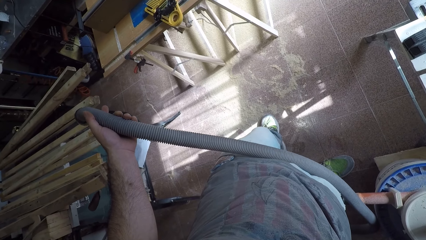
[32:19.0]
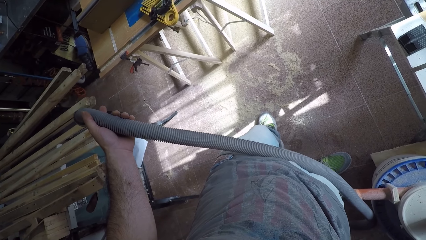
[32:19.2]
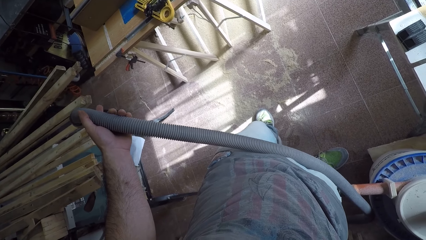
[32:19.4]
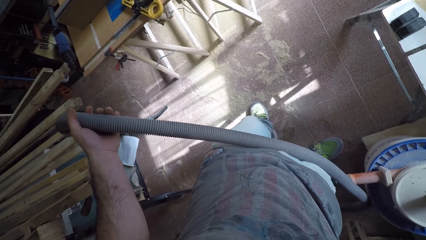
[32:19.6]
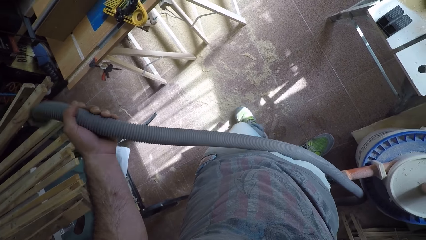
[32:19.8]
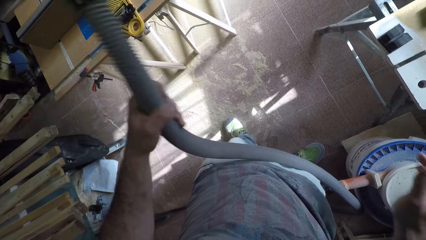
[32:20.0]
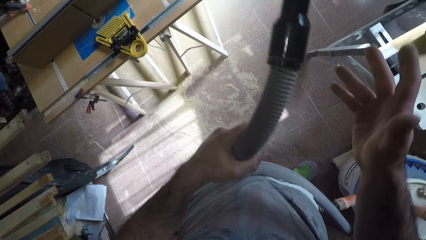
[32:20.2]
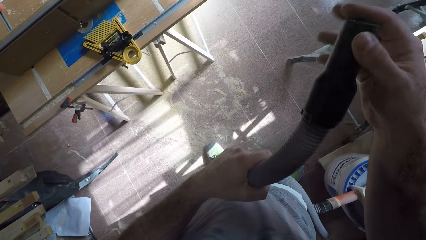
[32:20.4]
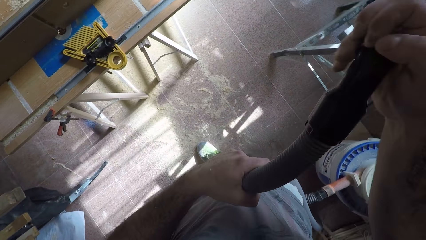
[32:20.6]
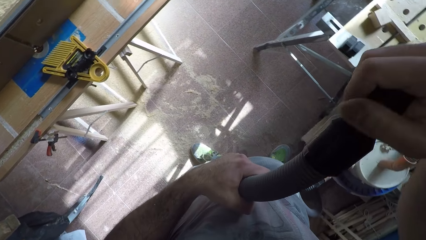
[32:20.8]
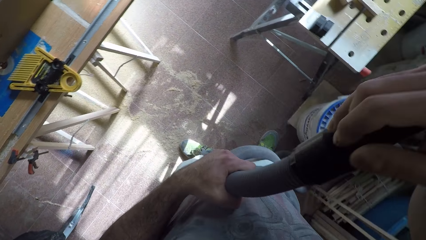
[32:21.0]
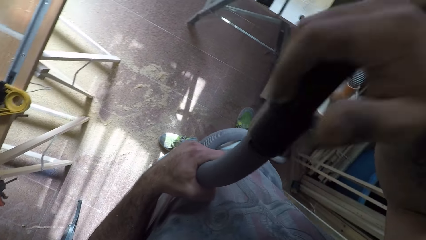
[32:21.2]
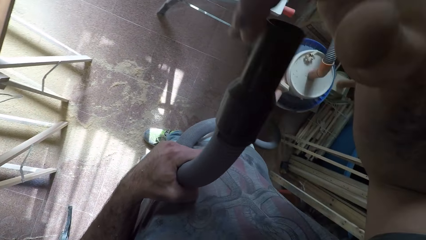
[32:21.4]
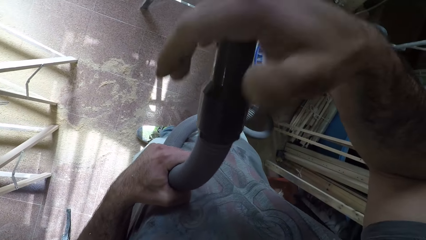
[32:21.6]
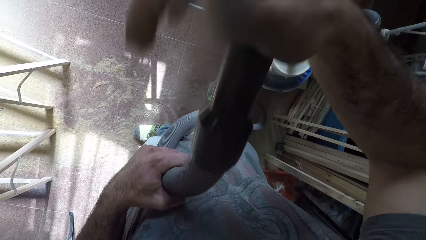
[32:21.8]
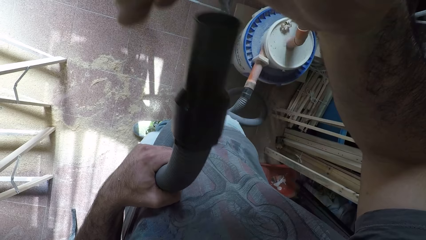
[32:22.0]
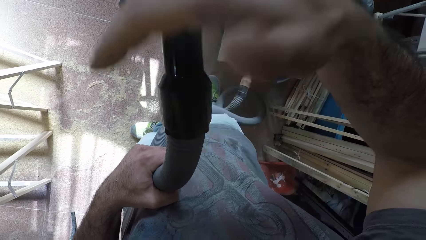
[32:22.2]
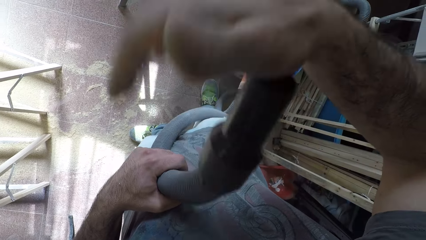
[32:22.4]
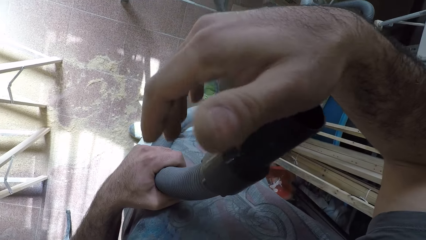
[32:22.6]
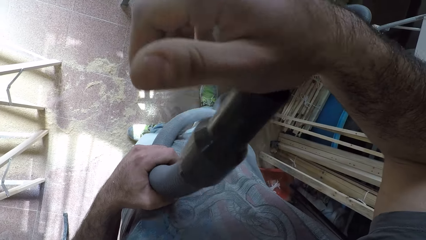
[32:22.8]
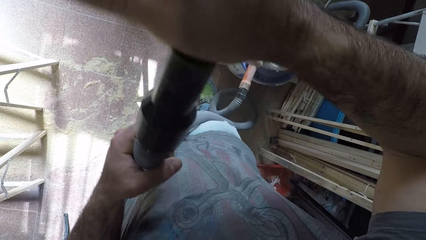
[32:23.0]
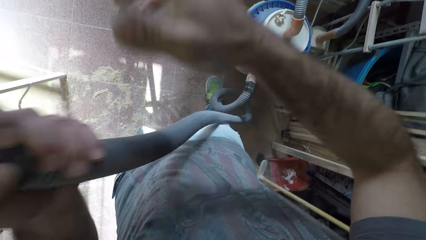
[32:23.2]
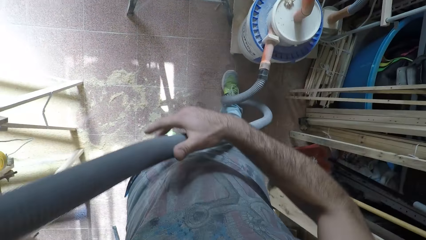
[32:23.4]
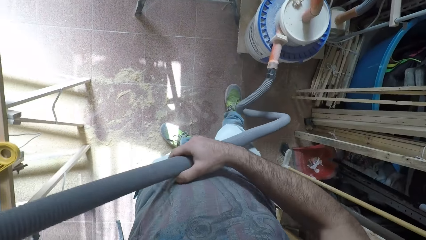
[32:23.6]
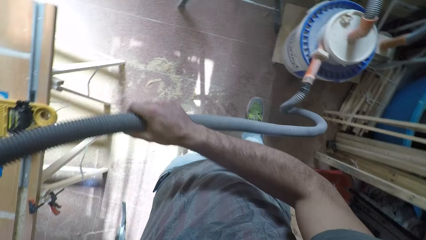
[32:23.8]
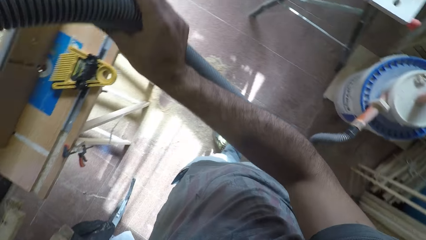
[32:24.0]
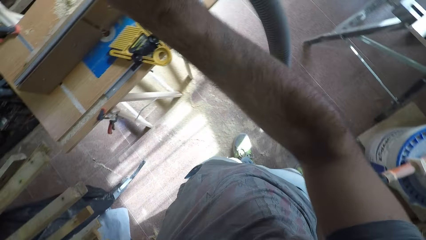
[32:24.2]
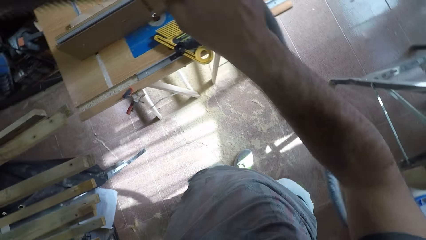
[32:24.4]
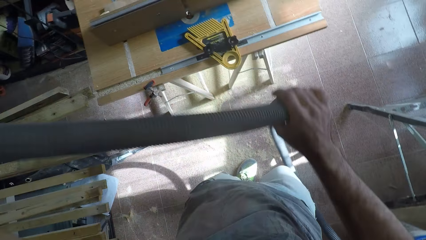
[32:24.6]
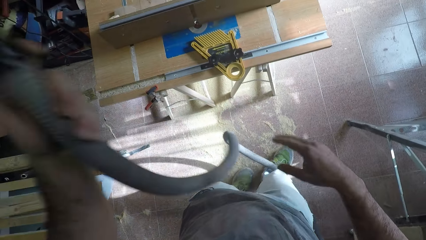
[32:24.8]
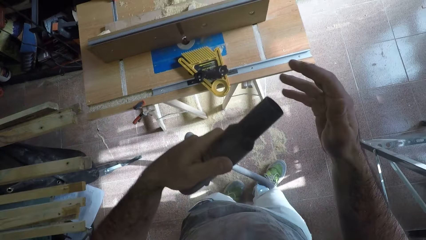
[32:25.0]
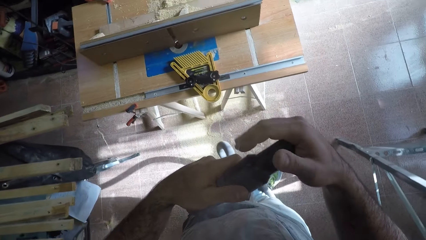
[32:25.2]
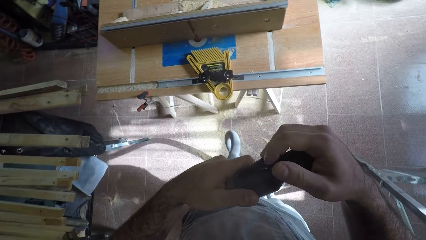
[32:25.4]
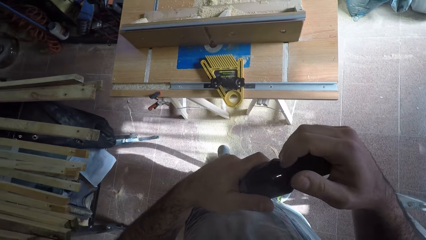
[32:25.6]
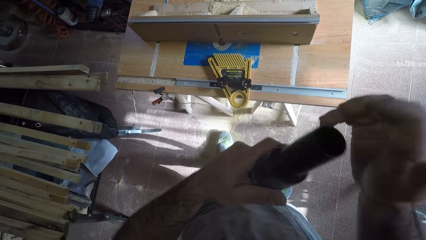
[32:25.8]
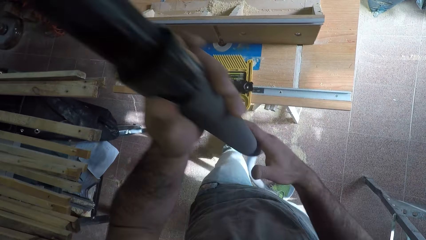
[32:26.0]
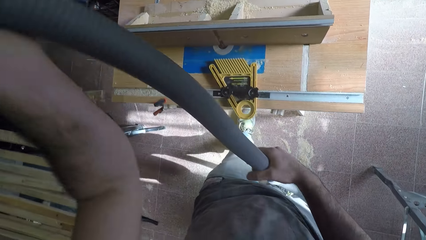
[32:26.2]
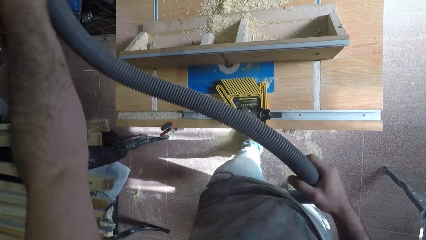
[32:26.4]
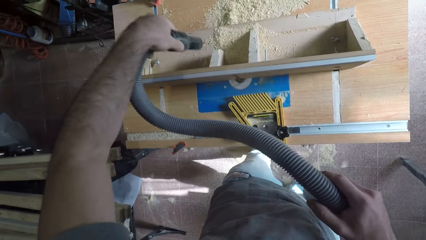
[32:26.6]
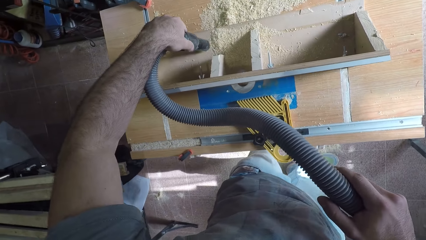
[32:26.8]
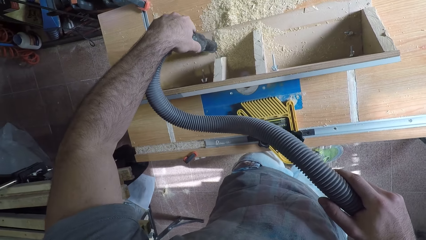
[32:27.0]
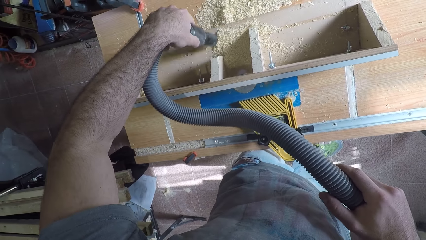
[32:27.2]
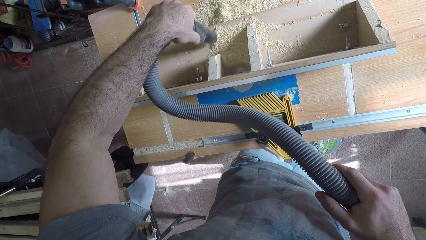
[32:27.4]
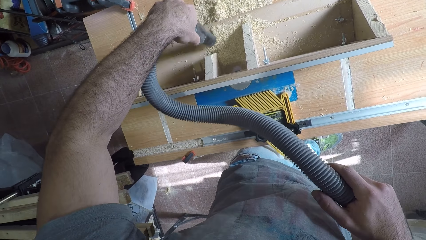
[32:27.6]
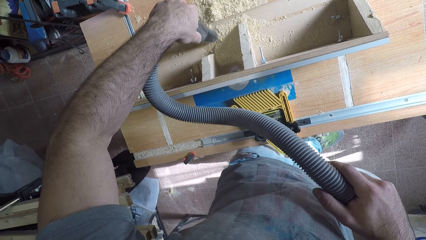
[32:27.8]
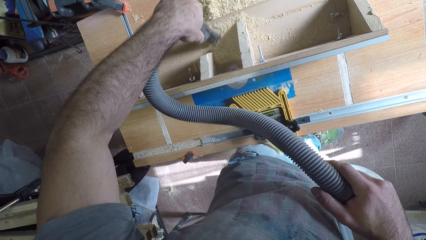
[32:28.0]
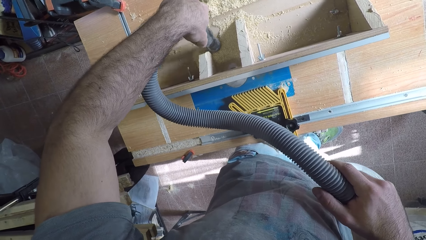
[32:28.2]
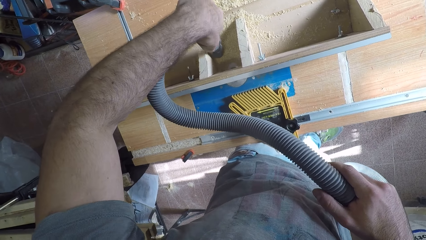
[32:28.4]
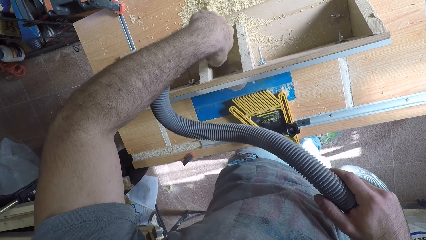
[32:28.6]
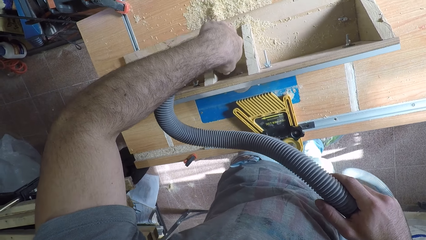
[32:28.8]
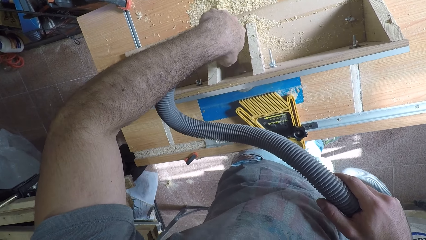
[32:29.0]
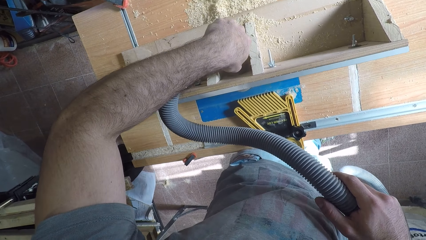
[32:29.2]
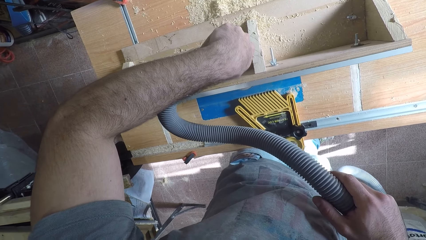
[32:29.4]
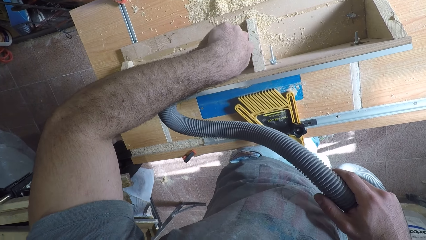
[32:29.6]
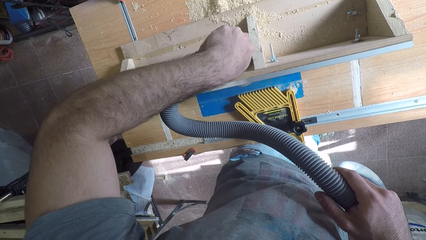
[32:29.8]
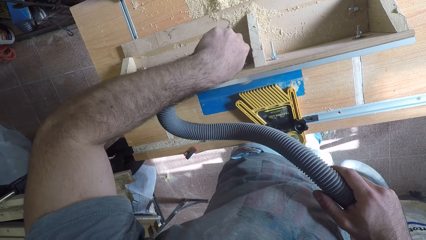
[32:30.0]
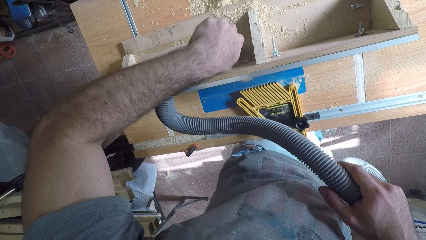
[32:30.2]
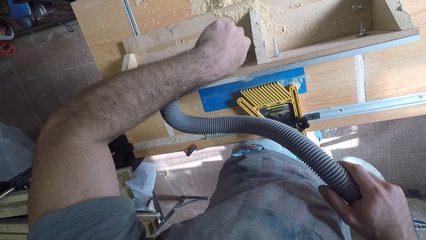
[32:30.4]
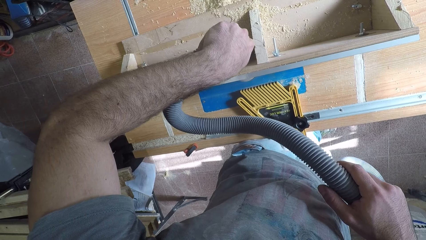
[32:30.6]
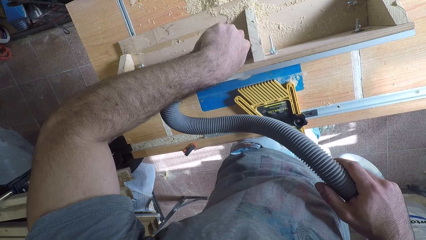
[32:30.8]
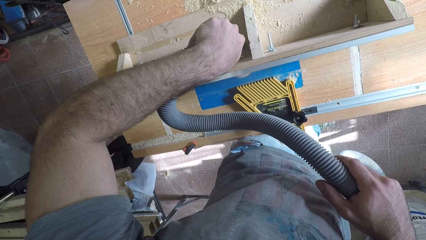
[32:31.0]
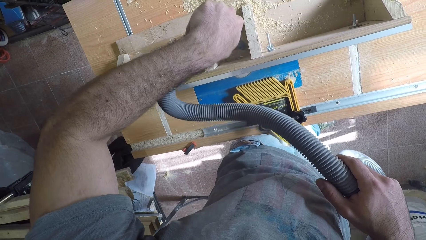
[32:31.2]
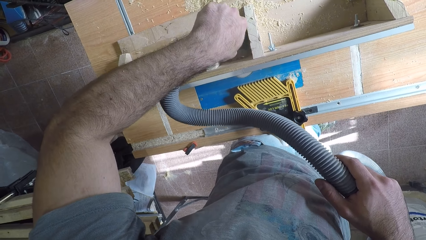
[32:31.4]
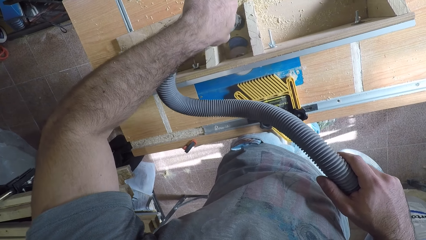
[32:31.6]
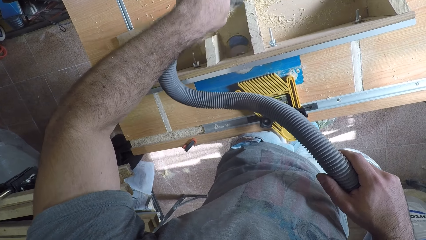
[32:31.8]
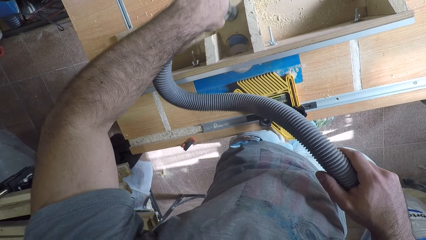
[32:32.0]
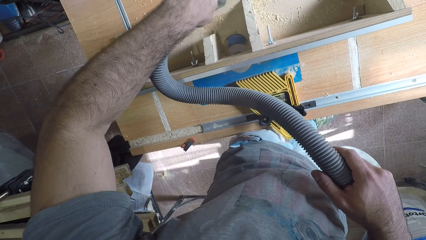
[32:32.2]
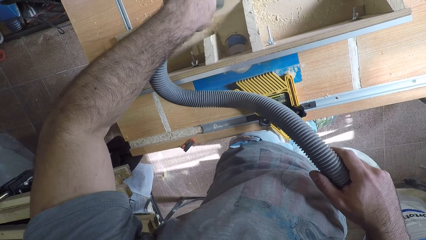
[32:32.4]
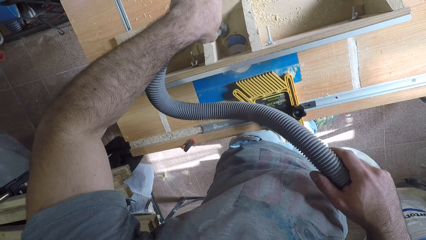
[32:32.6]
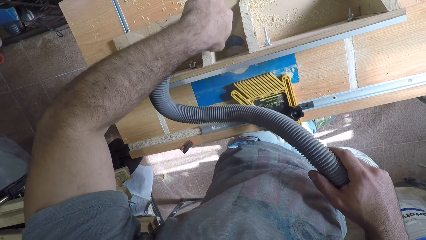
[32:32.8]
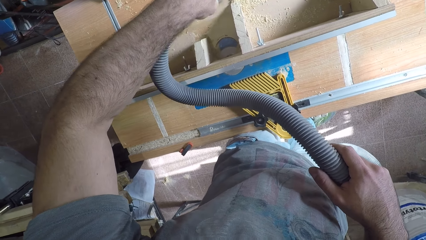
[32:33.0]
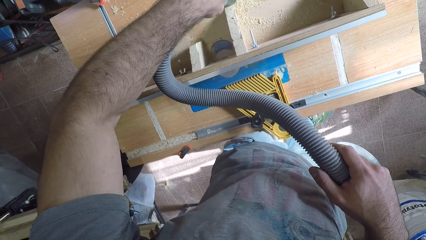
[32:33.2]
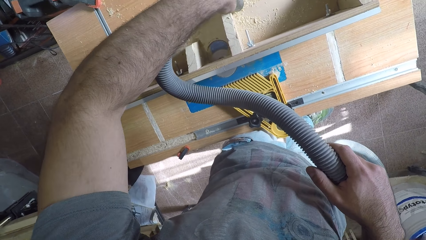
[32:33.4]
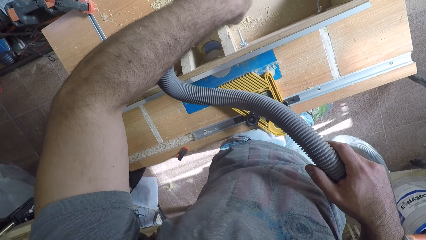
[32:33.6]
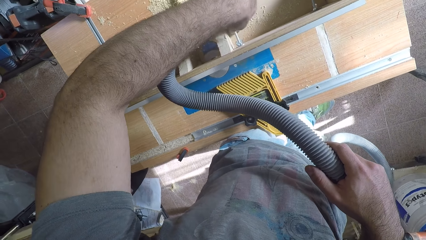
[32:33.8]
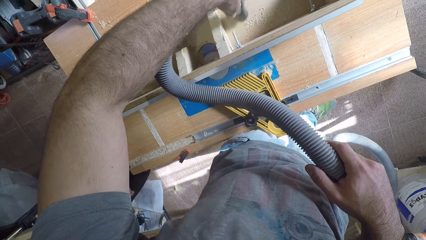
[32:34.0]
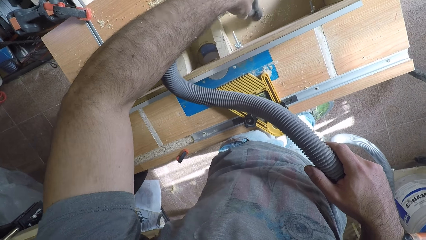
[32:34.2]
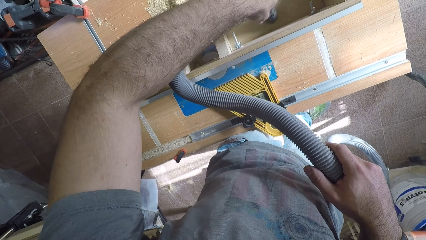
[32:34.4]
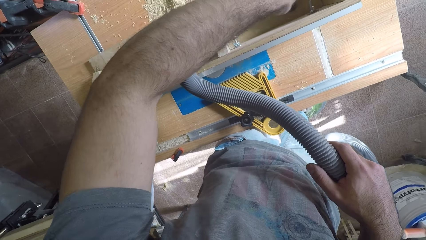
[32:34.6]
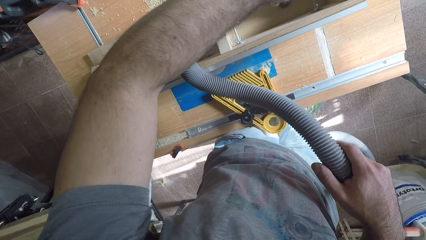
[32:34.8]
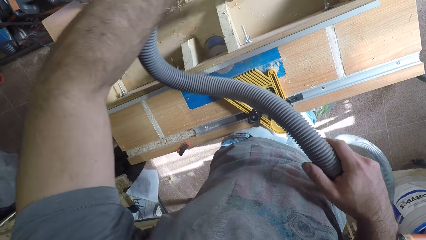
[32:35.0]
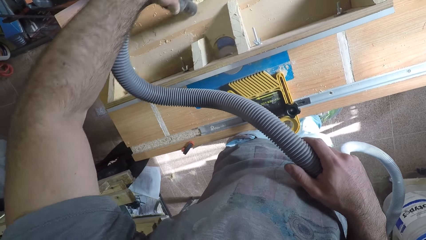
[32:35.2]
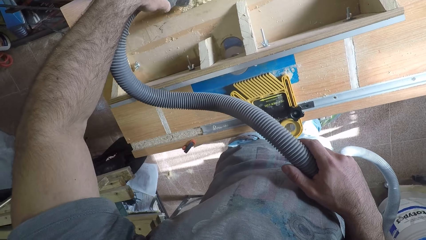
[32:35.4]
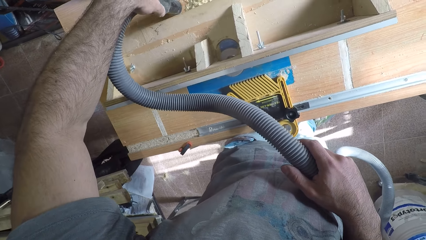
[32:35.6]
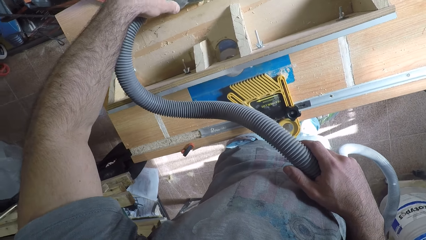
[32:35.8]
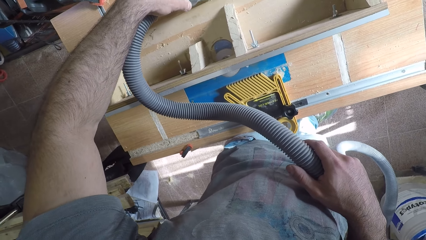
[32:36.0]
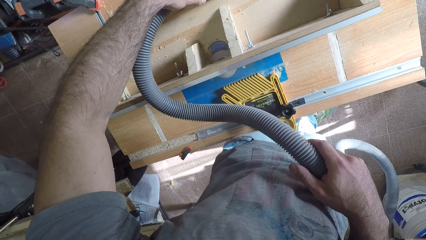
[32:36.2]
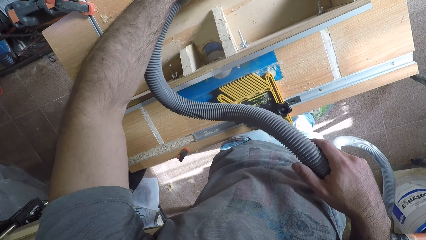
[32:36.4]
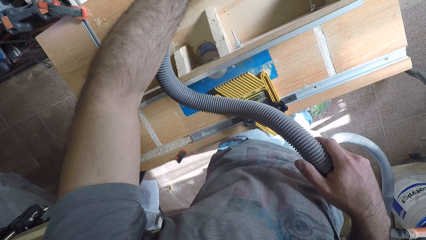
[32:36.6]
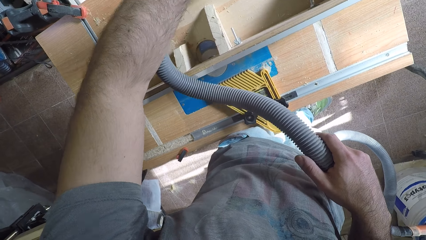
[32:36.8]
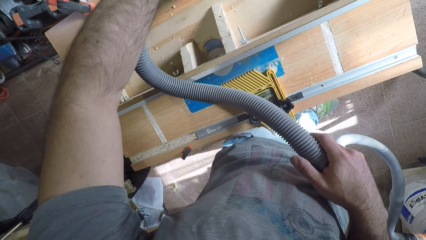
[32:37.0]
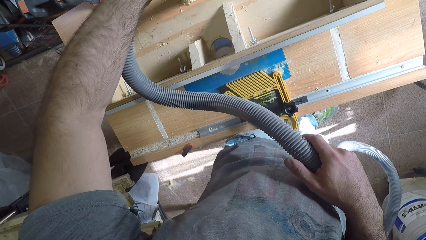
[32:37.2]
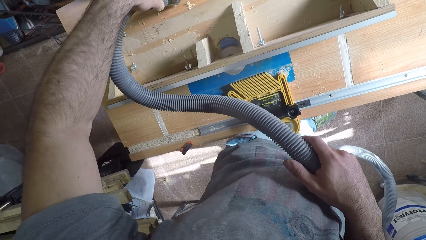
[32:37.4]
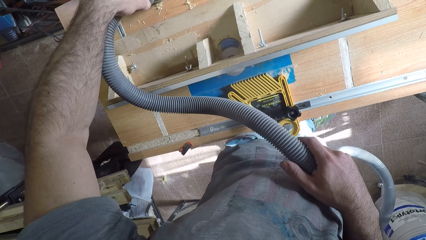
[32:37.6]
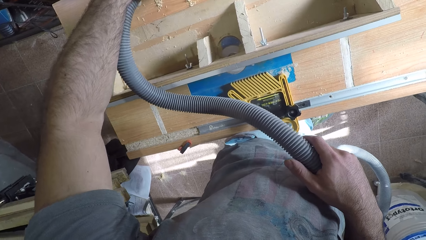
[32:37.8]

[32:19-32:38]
The camera wearer switches on the vacuum cleaner or dust collector with his right hand. He touches the pipe. He adjusts the vacuum cleaner with his right hand. He spreads out the vacuum cleaner with his left hand. He adjusts the vacuum cleaner with his right hand. He packs the wooden particles on the circular saw machine or jointer with the vacuum cleaner.
